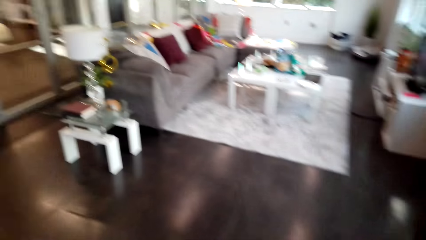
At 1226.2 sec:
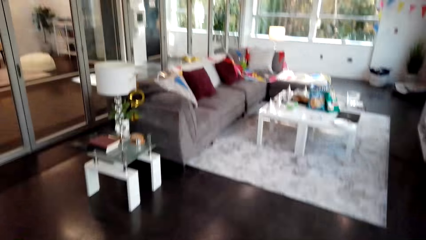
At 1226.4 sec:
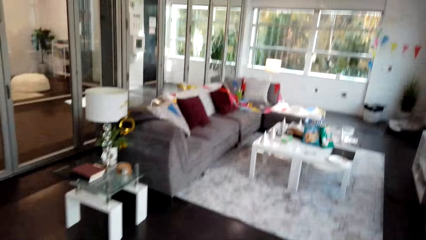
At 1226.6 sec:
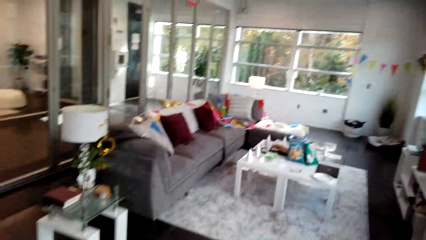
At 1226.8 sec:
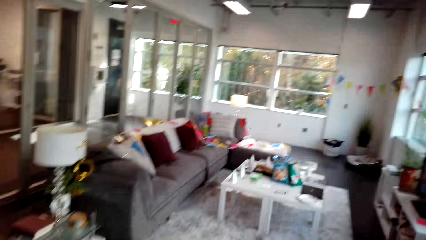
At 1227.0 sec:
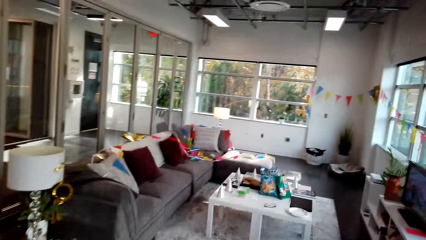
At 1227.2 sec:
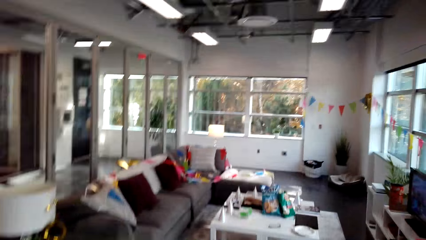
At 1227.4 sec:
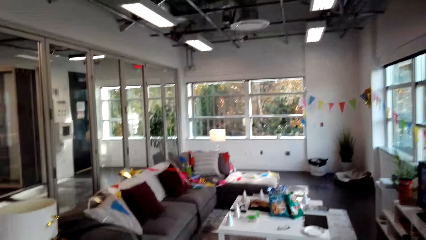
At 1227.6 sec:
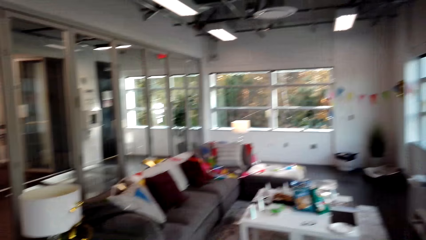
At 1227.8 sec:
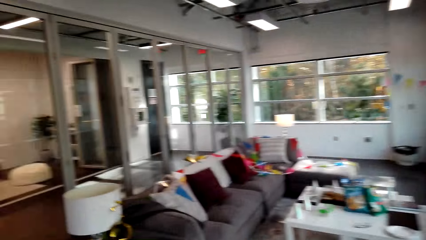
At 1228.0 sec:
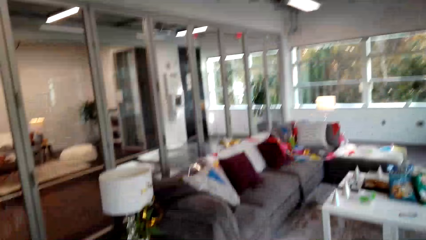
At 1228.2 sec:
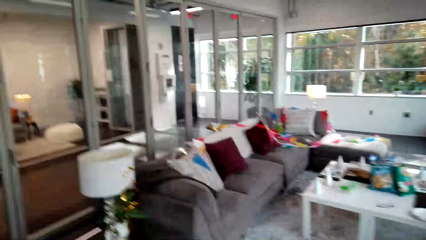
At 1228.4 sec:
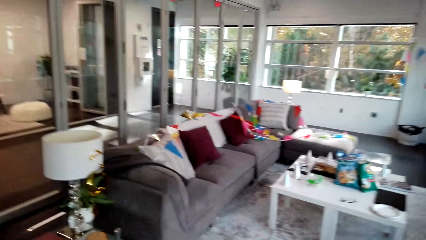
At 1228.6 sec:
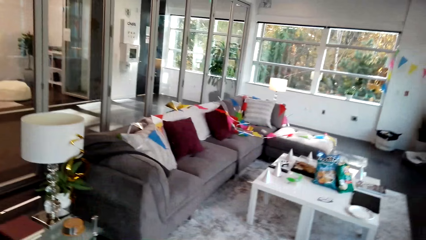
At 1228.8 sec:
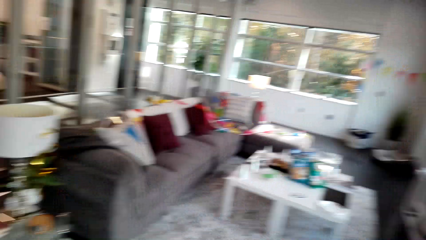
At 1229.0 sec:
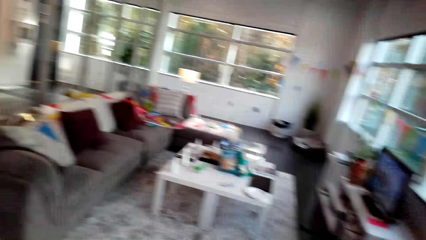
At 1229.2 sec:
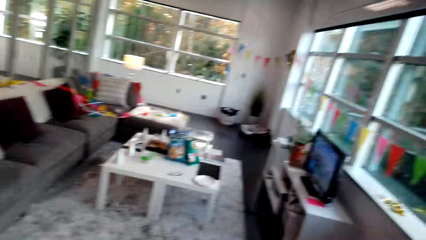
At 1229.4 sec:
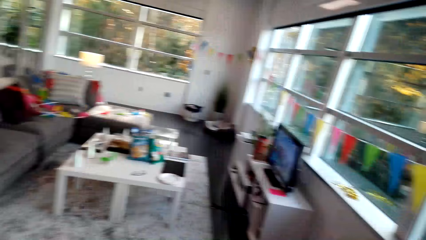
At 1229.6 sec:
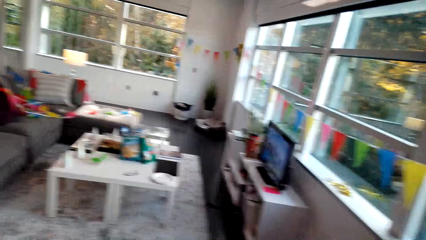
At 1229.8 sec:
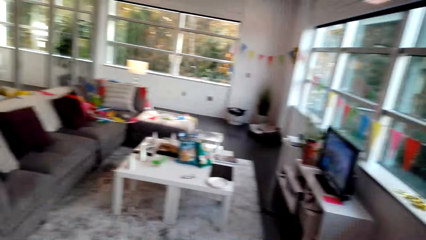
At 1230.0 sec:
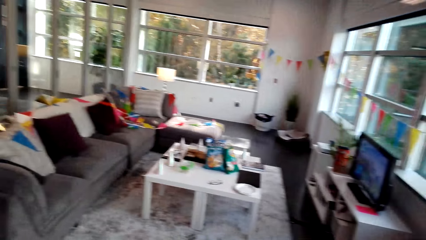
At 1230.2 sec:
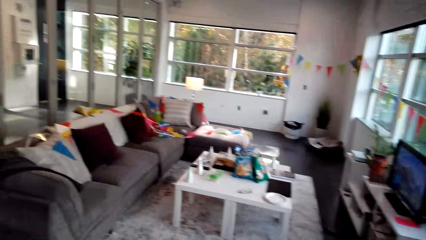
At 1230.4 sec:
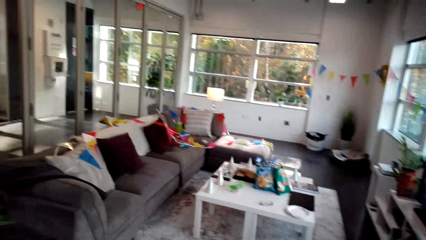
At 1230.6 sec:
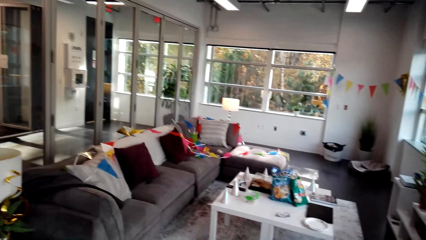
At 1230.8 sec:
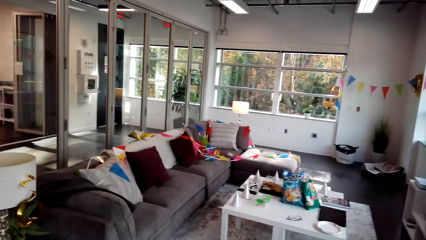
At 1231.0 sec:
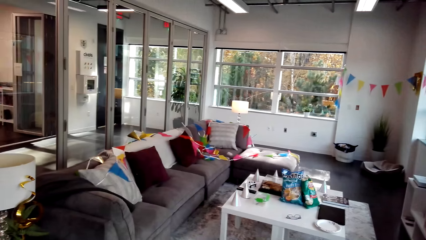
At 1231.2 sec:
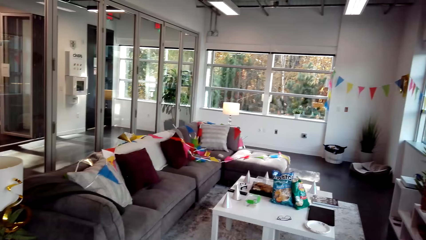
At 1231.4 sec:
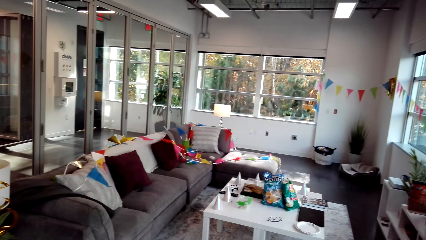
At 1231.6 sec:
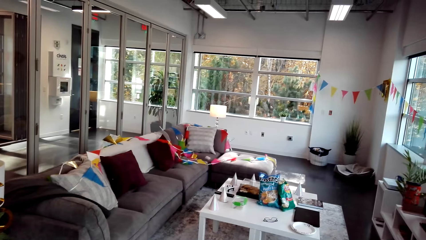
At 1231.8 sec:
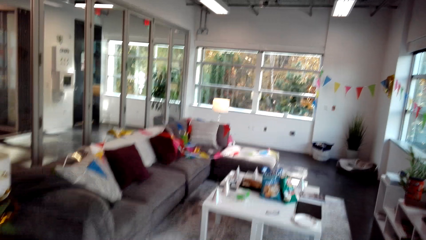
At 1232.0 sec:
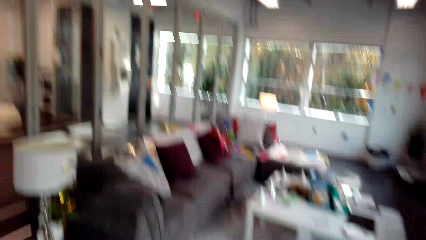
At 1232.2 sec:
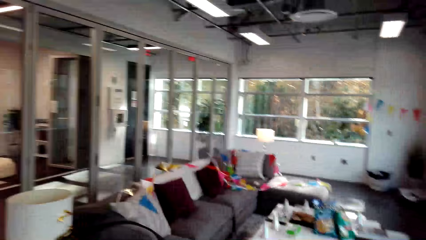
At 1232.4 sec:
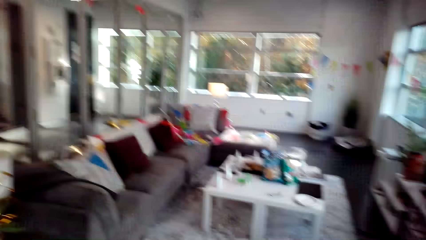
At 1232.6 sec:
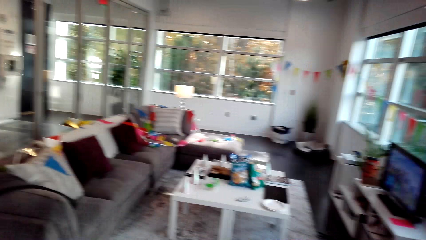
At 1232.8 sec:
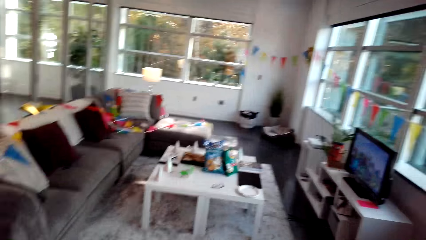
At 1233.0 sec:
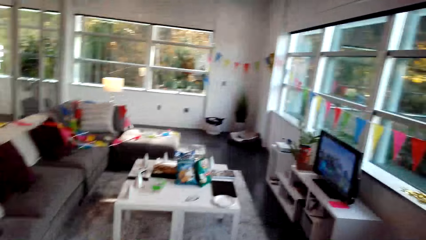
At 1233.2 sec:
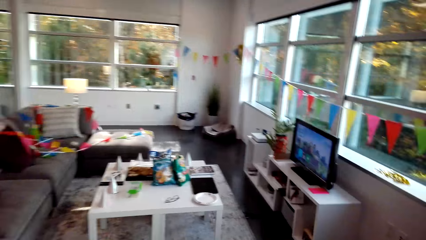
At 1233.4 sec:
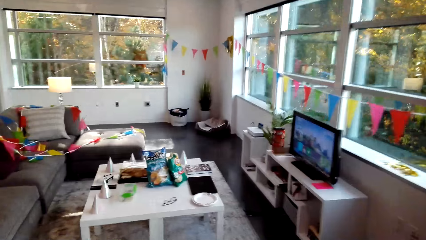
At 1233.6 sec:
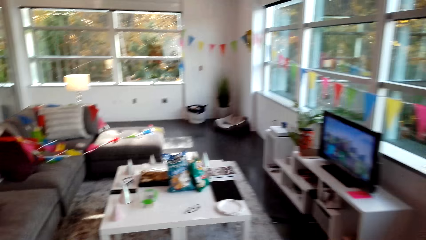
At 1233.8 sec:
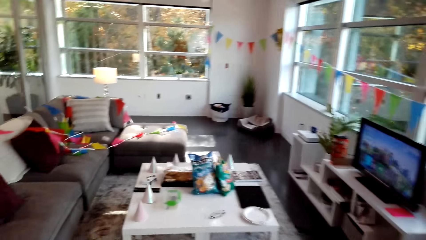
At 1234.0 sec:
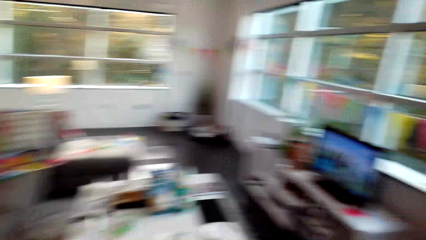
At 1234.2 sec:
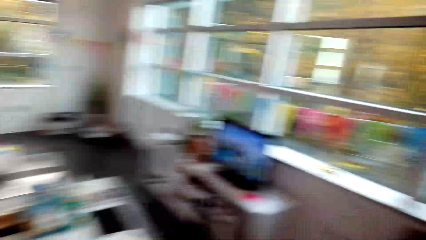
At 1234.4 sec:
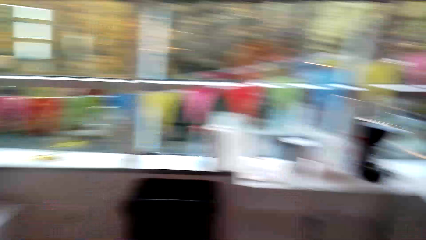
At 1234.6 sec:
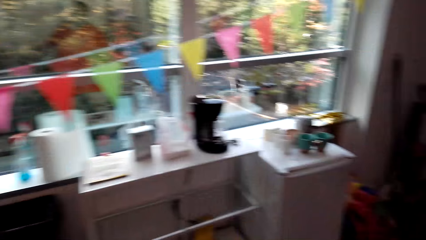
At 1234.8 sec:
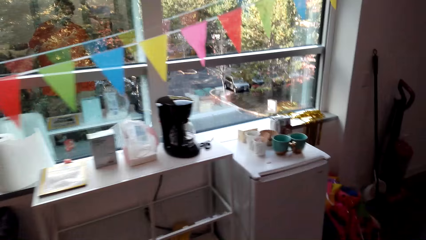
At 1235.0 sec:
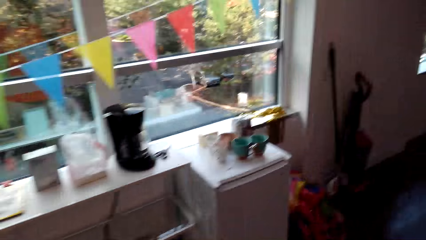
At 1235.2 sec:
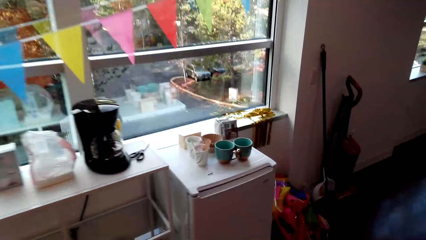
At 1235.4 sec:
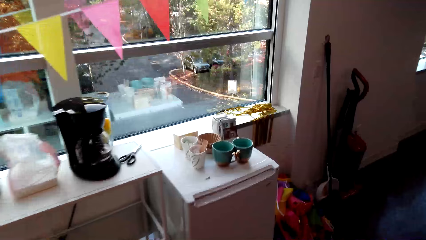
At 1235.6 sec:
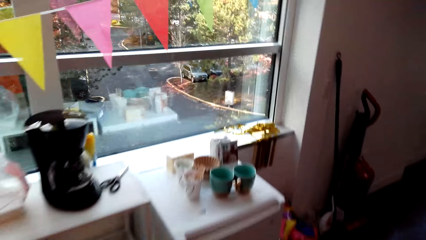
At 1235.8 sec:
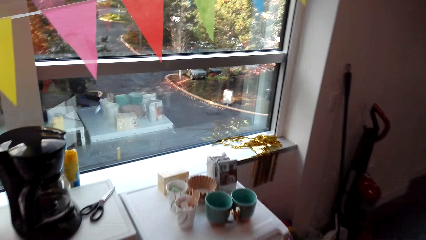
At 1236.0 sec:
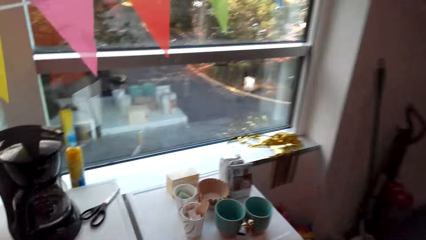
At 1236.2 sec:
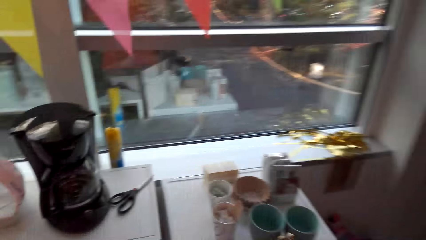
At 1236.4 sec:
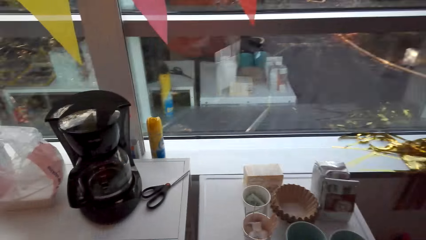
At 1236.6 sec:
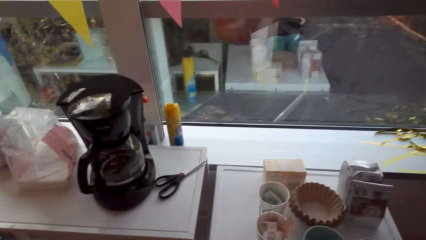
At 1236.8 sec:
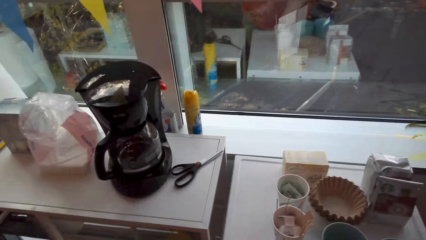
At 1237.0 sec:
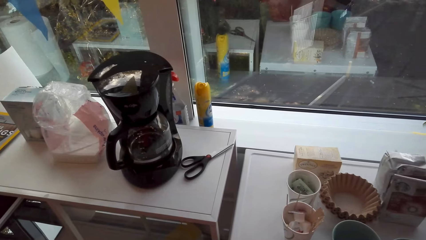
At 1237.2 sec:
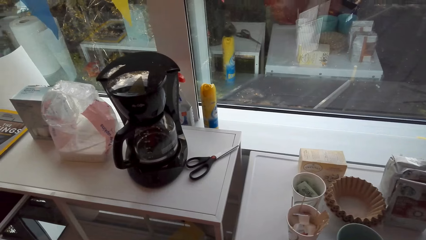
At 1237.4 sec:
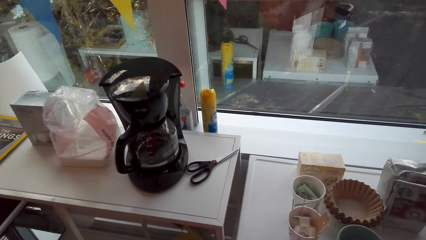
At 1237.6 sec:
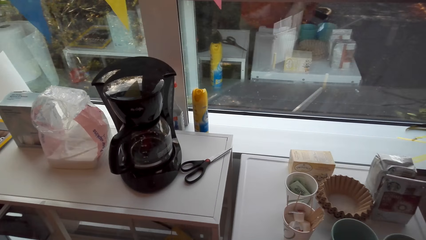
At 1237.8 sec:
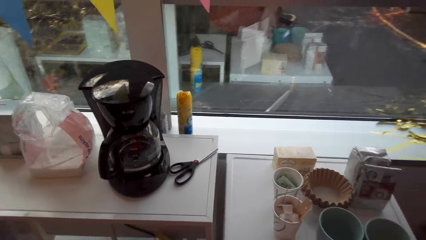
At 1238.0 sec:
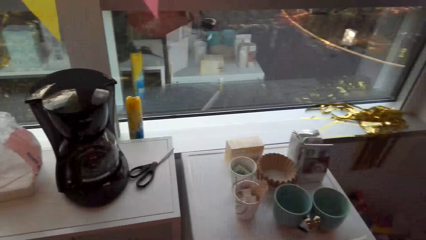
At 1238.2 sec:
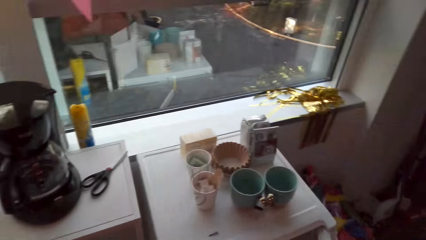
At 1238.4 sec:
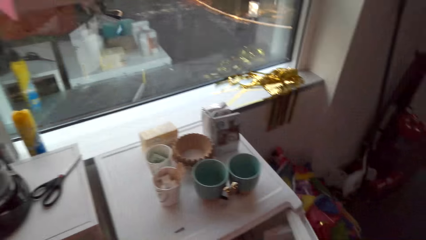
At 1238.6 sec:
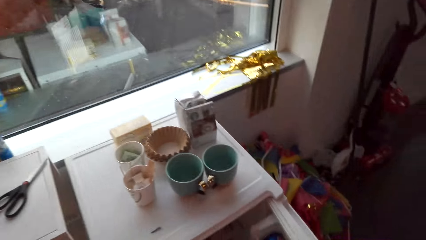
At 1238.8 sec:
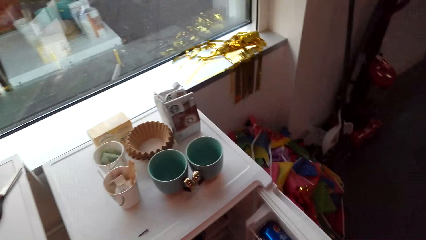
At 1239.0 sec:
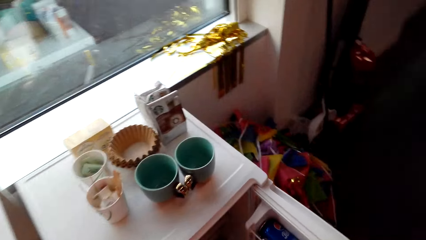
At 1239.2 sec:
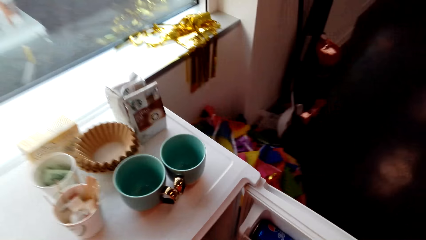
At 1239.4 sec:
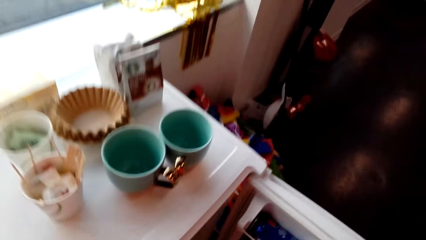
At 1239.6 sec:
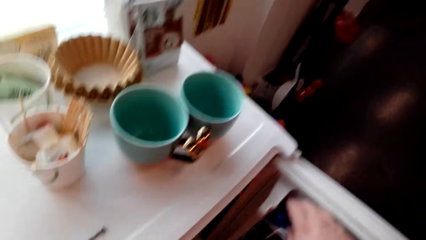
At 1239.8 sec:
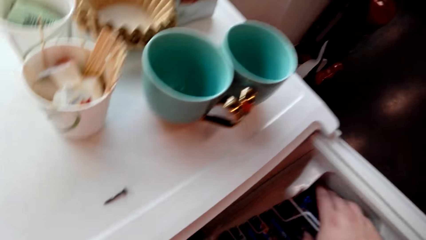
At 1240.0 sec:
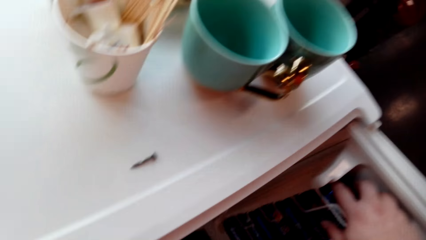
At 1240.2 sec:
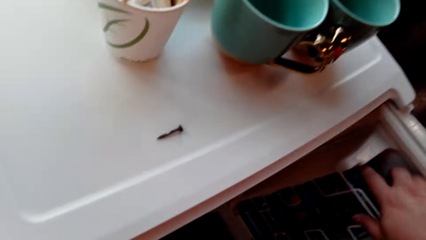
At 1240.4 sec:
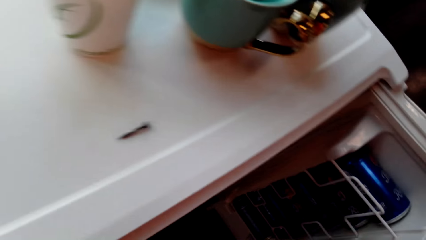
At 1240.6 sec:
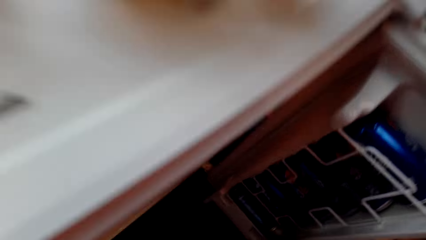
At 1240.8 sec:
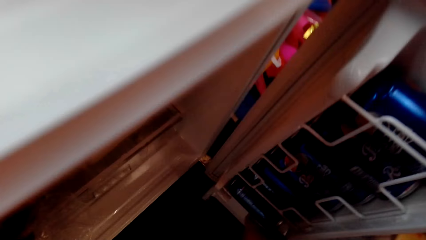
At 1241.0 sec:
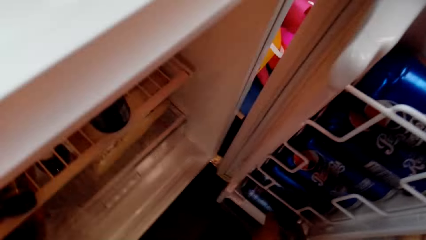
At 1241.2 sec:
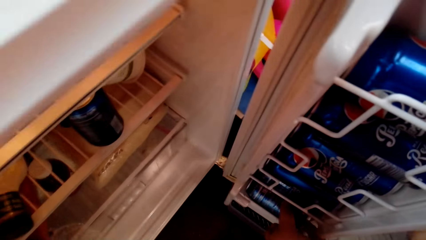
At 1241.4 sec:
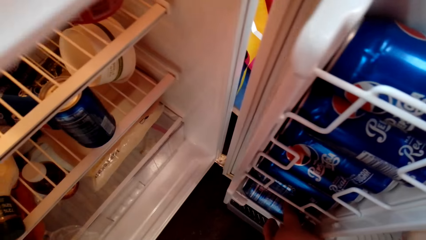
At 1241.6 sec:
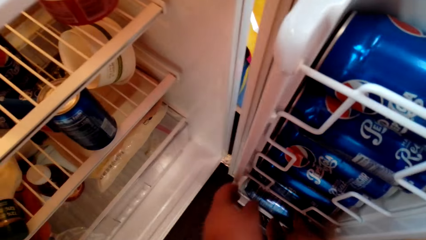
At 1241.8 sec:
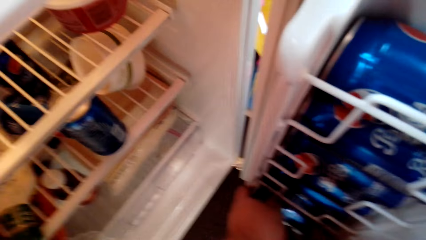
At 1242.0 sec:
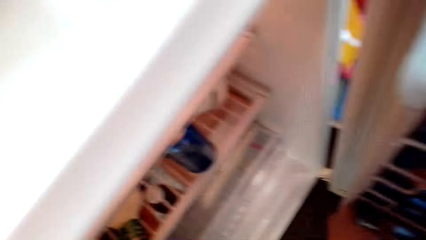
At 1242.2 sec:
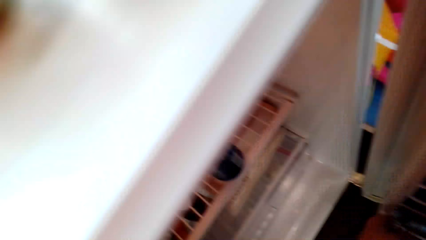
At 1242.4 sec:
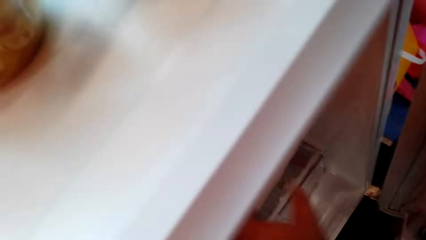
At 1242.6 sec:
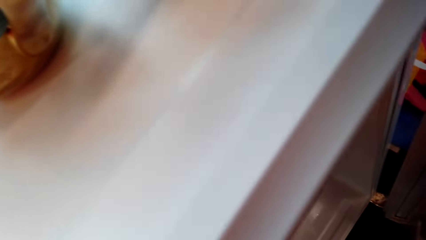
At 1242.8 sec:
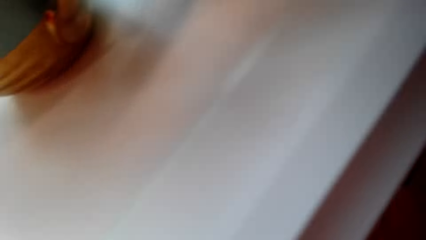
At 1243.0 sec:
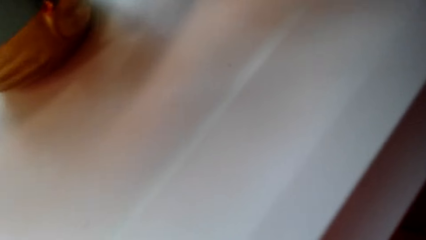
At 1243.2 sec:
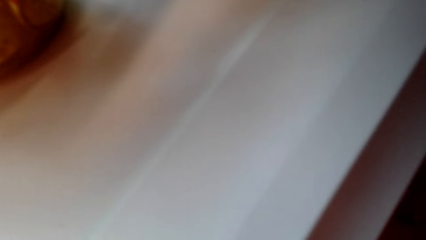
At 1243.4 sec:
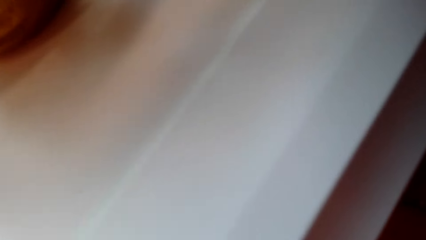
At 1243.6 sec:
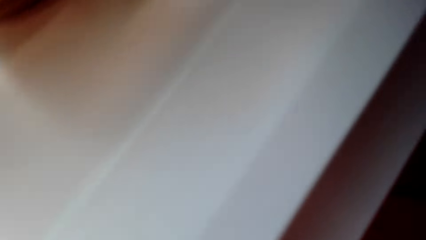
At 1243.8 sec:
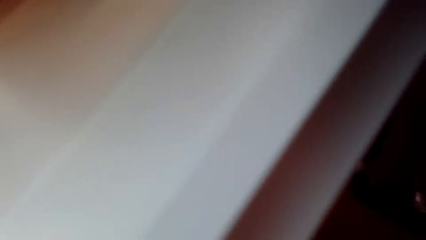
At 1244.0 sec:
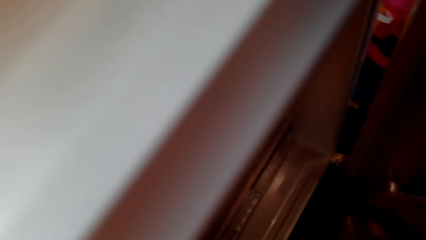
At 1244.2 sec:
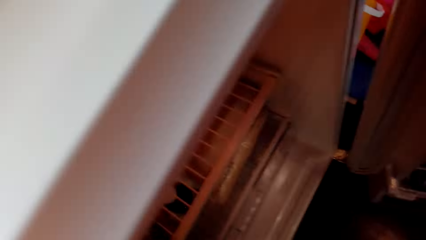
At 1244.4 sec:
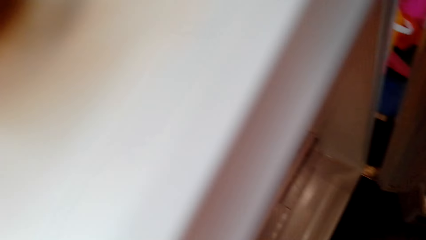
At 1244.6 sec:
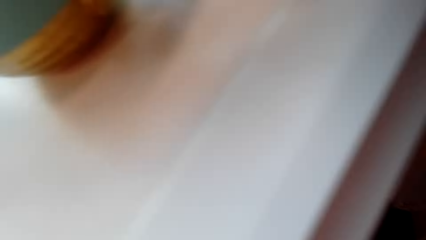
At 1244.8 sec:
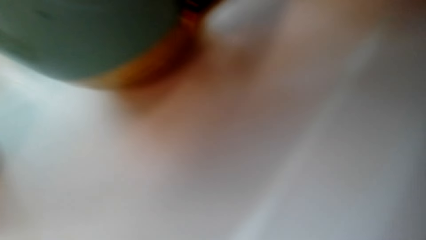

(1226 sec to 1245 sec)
The camera wearer looks around the house. They walk around the house. They open the fridge. They take a Pepsi can.
